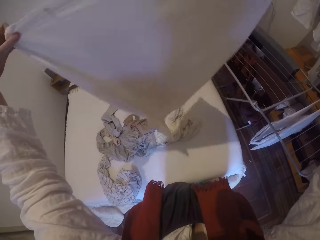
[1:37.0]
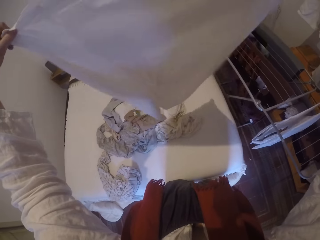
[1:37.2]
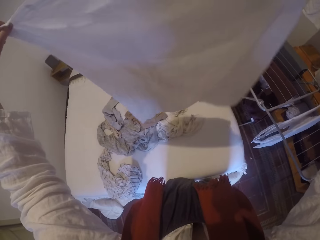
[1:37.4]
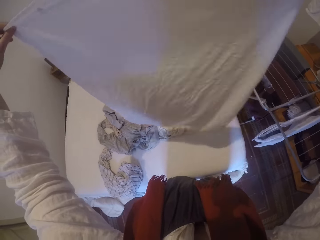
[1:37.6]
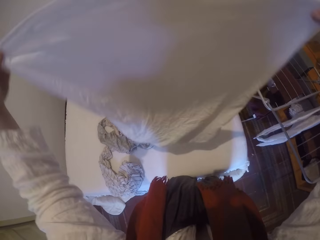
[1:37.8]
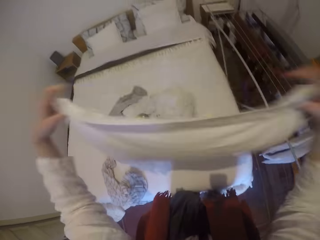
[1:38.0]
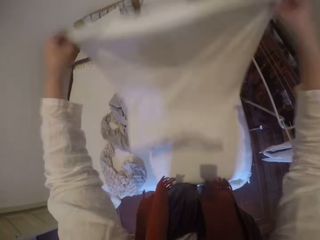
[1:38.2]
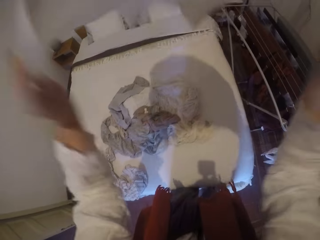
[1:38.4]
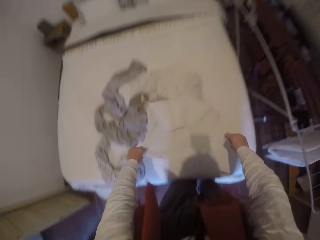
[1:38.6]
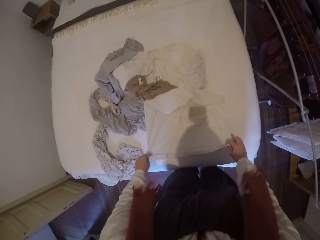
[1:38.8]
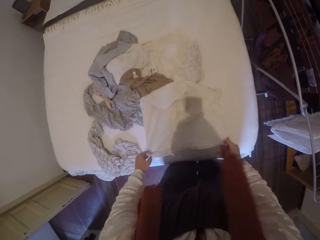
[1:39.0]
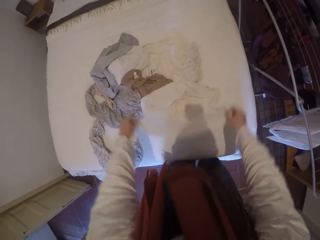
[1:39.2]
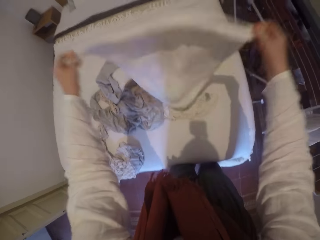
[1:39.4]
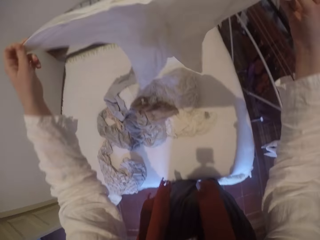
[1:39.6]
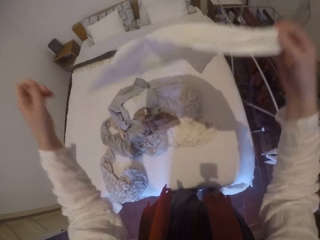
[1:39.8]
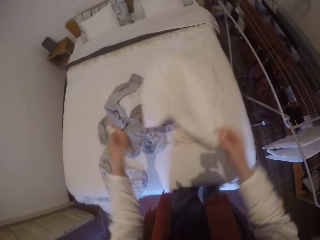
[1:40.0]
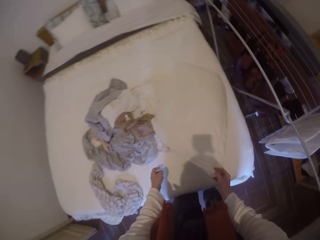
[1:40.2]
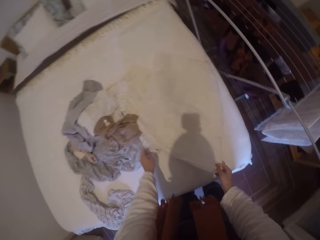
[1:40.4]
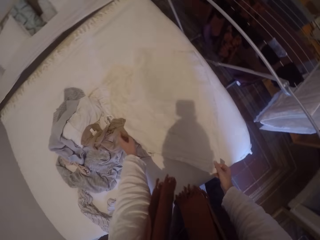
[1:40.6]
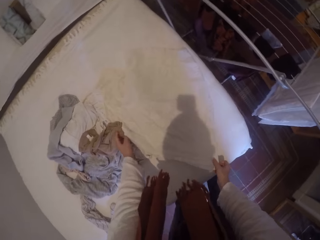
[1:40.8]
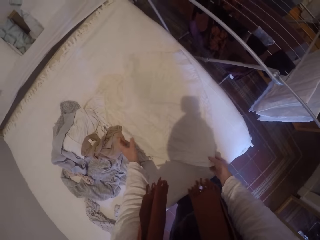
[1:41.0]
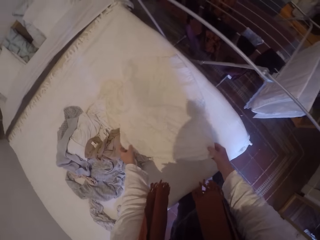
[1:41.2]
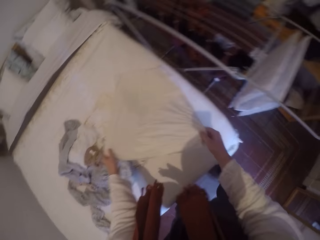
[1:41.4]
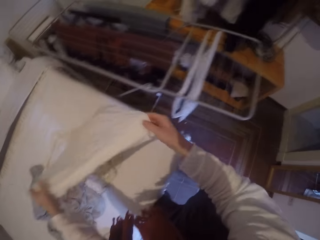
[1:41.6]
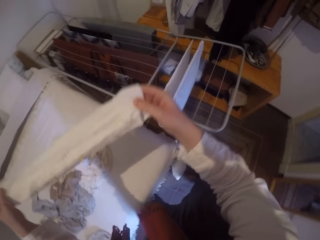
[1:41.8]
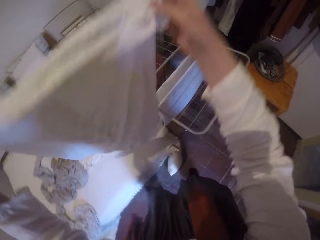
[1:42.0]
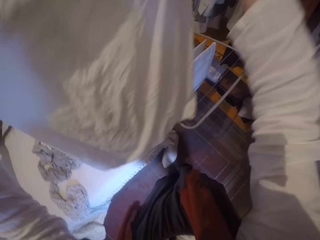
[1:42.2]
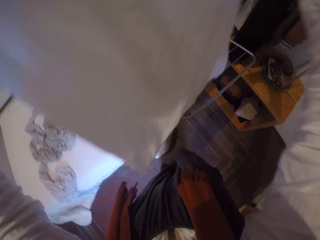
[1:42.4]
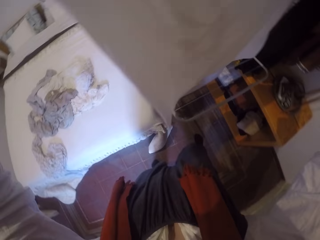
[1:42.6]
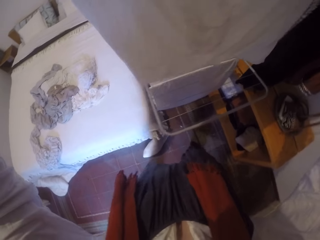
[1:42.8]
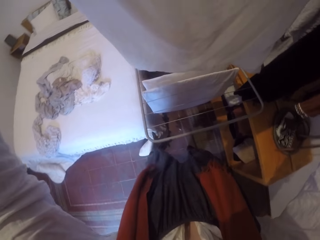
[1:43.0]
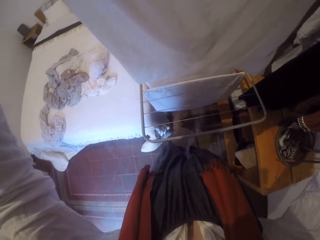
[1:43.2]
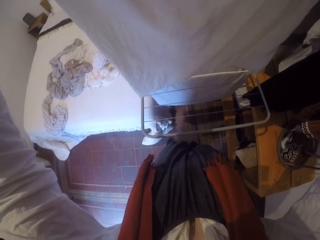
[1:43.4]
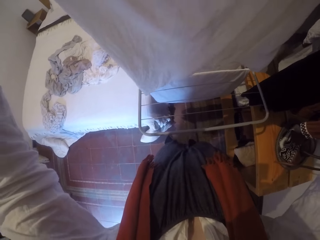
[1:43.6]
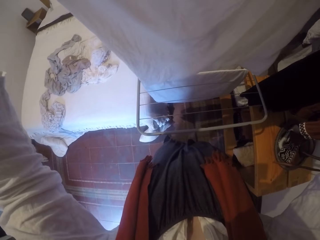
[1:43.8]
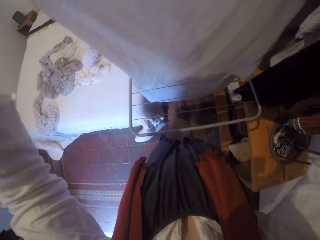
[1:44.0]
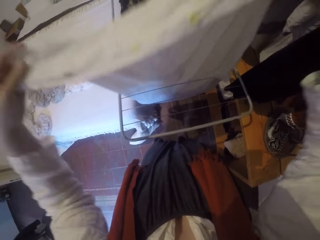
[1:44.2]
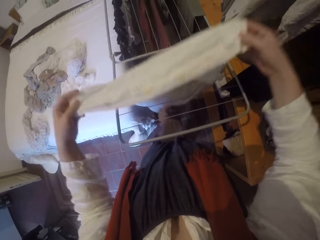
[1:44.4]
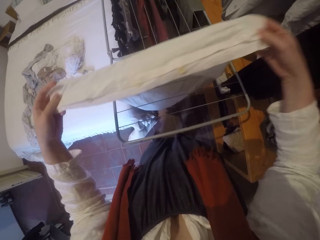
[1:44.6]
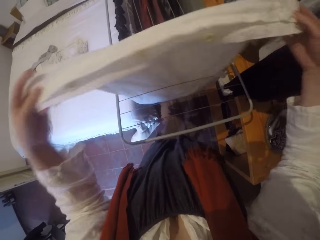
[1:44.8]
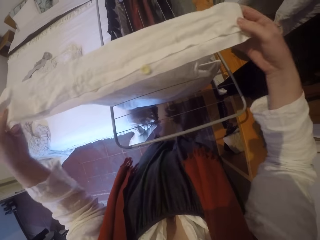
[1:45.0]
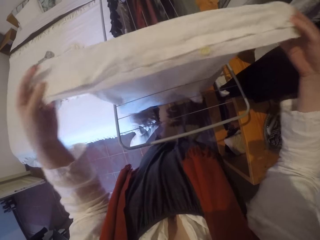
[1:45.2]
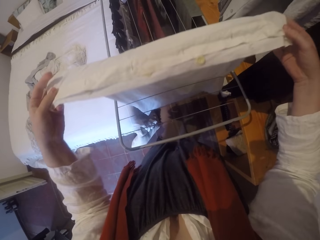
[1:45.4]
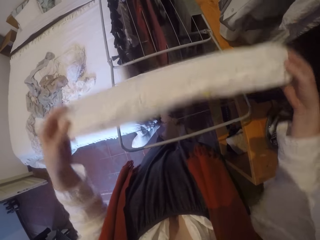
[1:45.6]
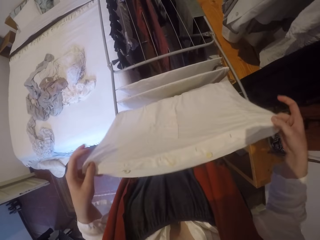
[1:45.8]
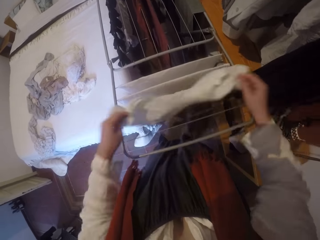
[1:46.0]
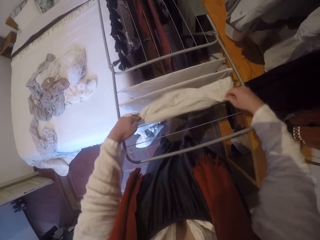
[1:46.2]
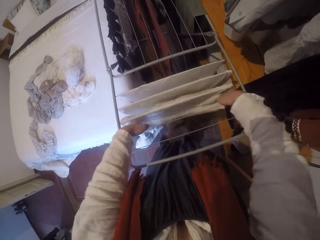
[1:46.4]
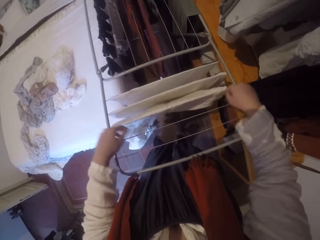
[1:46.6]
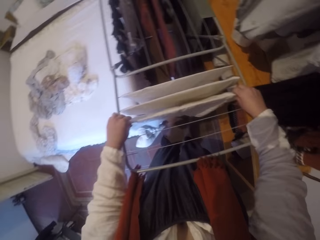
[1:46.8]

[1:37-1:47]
The camera wearer dusts off the cloth. They lay the cloth on the bed. They spread the cloth on the clothes drying rack.

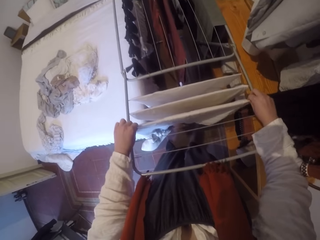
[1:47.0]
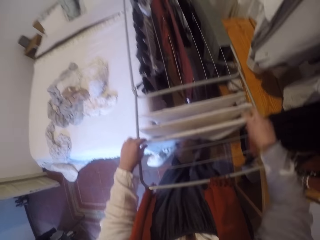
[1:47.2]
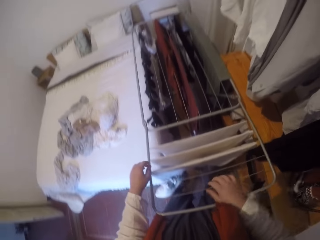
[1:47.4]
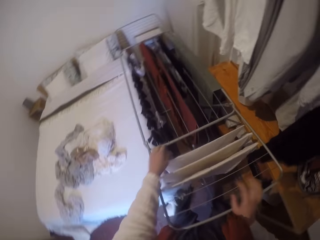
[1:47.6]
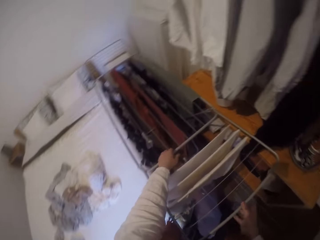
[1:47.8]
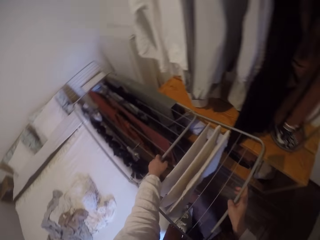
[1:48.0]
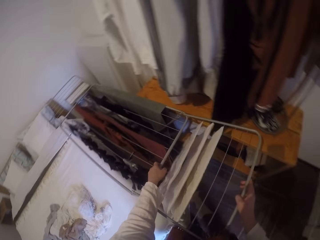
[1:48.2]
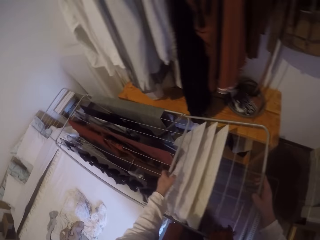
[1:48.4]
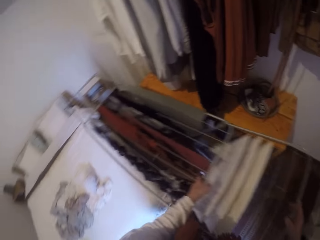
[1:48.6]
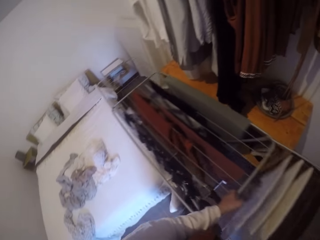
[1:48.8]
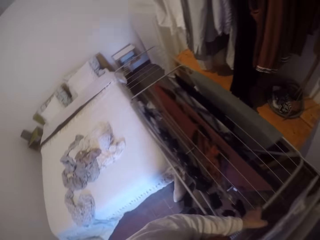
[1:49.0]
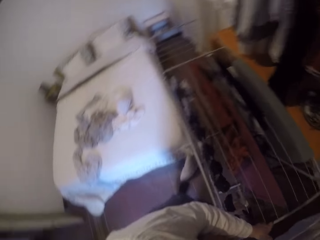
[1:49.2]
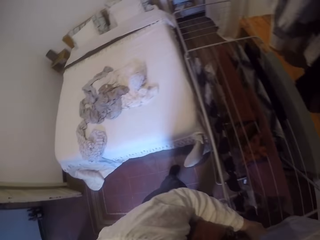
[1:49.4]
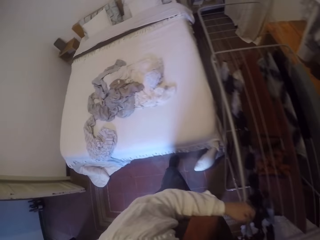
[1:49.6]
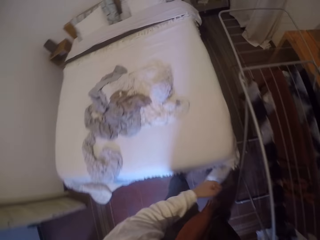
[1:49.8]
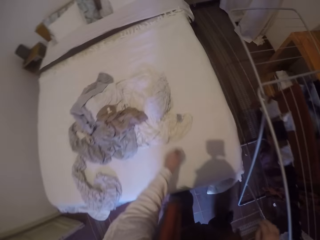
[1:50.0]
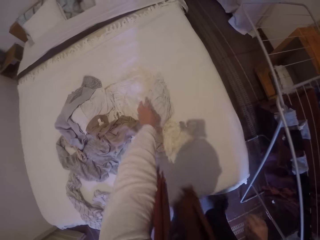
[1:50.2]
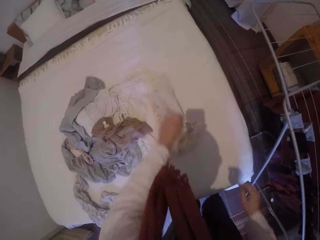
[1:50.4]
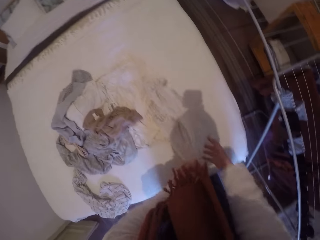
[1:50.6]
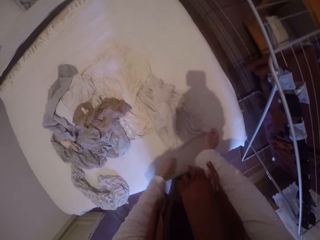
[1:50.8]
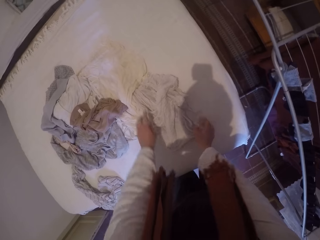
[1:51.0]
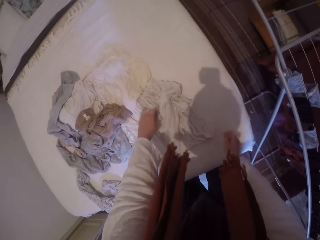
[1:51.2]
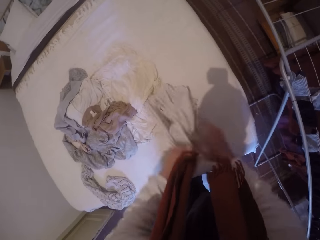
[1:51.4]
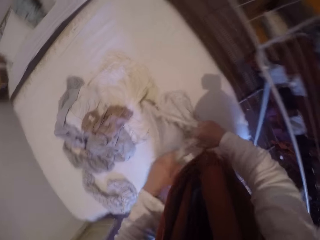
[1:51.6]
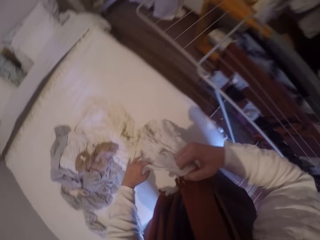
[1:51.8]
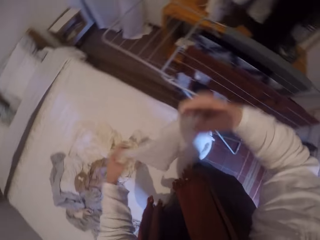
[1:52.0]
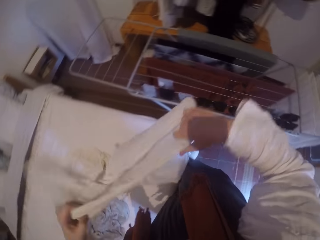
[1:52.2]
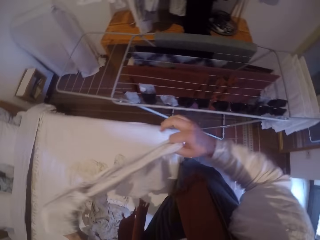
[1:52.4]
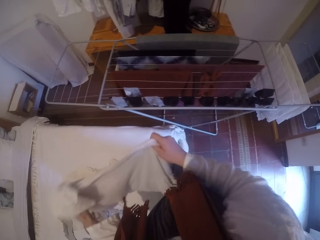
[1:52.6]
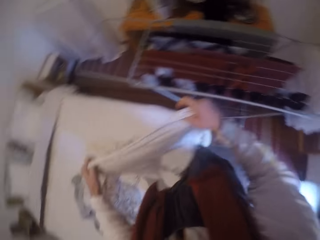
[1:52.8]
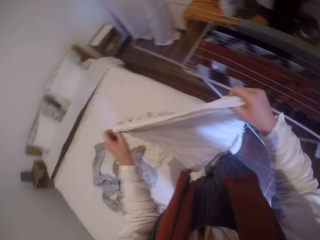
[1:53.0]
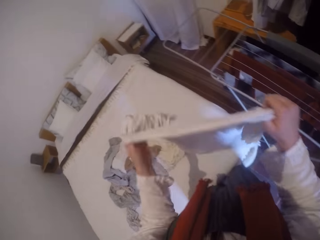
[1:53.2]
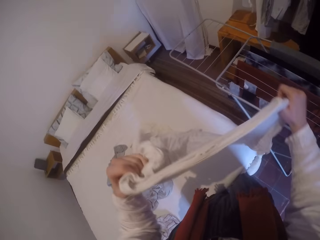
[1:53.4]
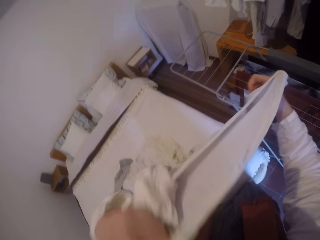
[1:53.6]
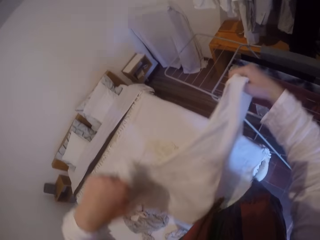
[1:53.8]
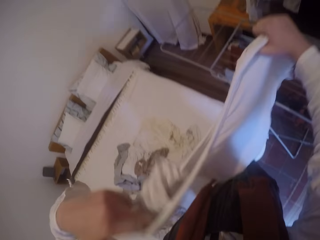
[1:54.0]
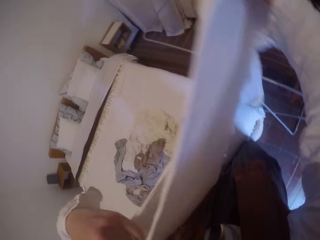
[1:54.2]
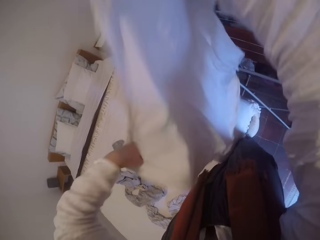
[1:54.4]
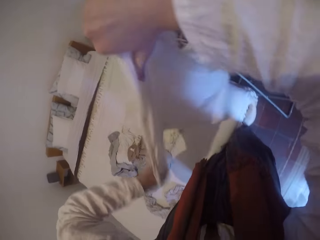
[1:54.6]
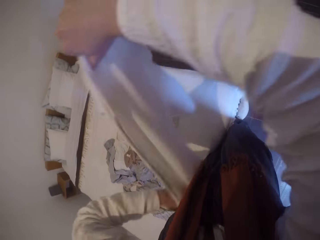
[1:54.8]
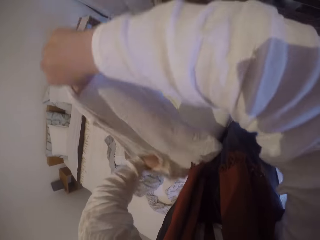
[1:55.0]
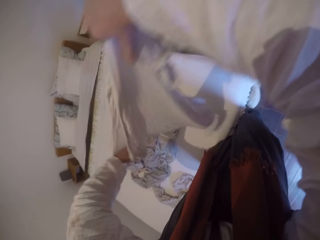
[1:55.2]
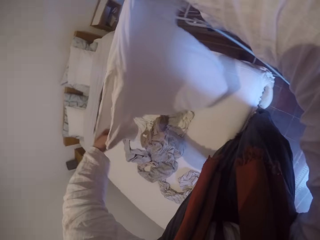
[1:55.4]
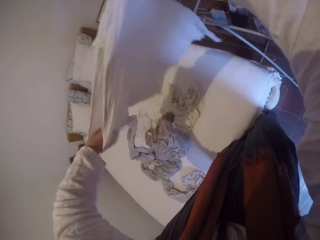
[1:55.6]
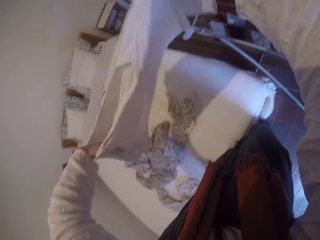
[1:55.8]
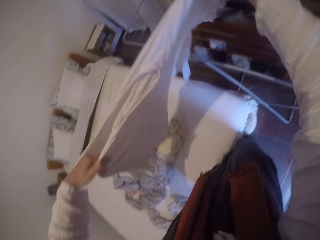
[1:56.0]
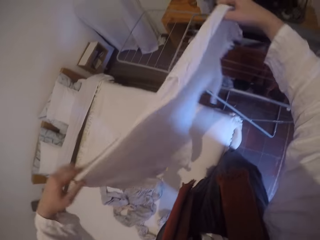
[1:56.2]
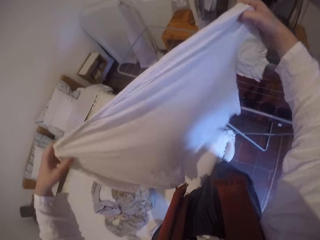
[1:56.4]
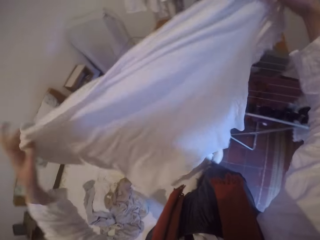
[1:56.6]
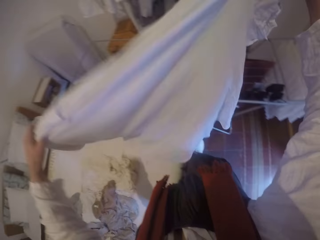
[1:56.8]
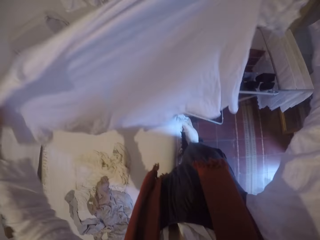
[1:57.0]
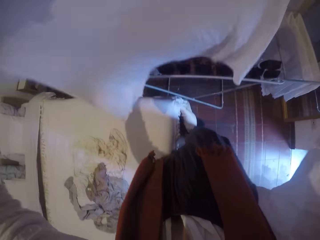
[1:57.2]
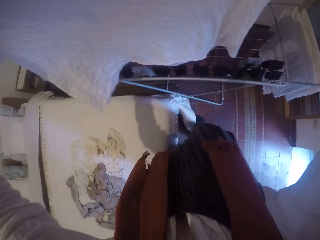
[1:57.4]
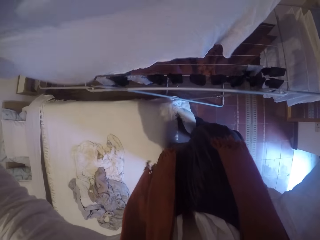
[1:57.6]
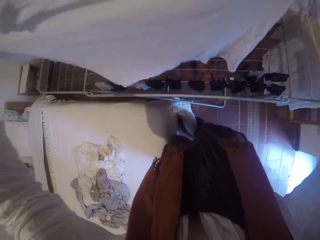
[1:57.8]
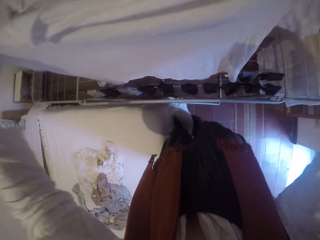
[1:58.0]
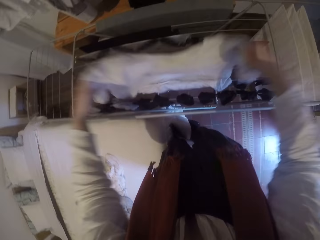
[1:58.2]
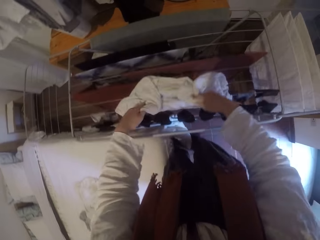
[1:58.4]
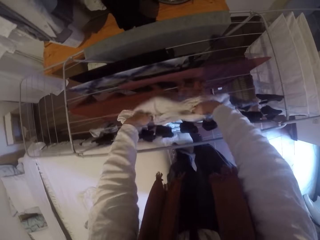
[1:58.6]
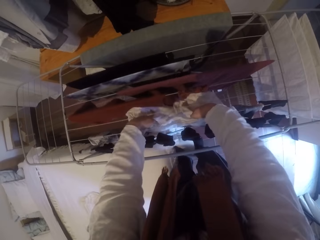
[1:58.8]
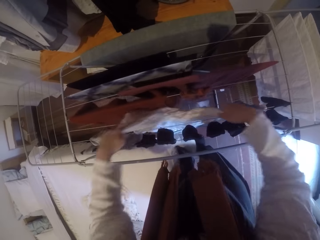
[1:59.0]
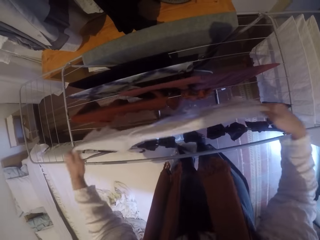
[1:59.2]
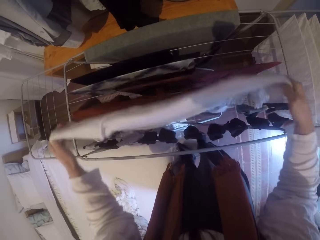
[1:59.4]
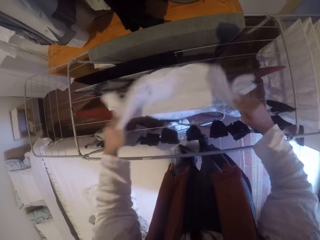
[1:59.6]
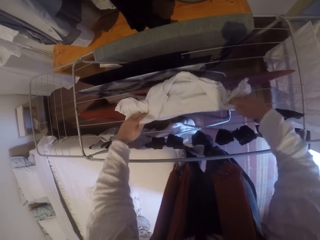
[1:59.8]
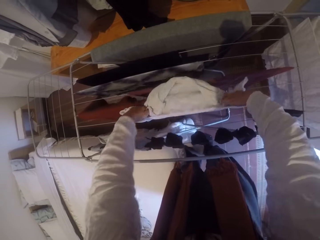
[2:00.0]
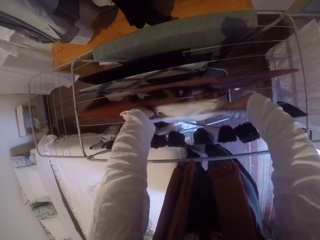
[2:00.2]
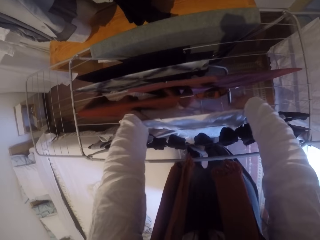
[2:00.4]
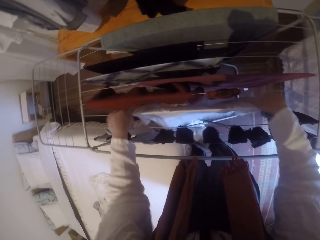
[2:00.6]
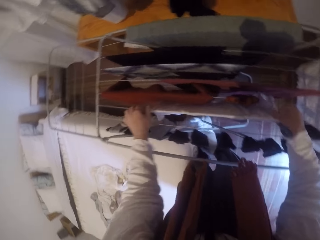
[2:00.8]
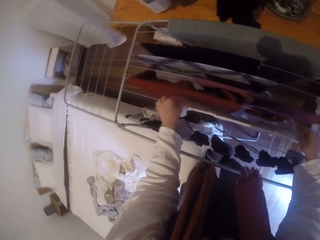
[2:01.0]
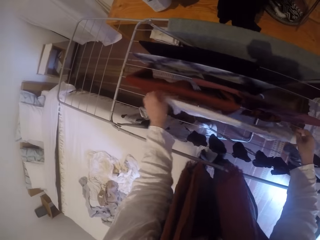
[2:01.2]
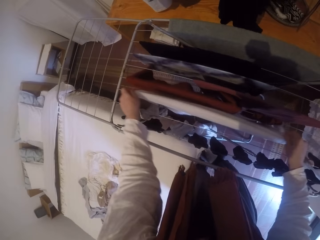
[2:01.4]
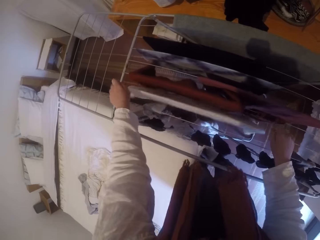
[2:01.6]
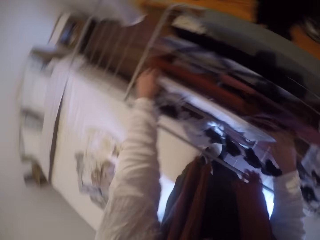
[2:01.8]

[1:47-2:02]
The camera wearer adjusts the clothes drying rack. She pulls the portable cloth line. She picks up a cloth from the bed. She spreads out the cloth with her hands. She hangs the cloth. She spreads the cloth on the clothes drying rack.
